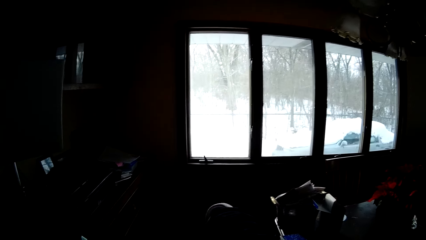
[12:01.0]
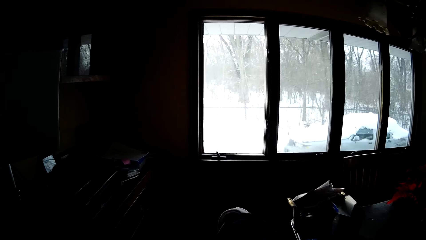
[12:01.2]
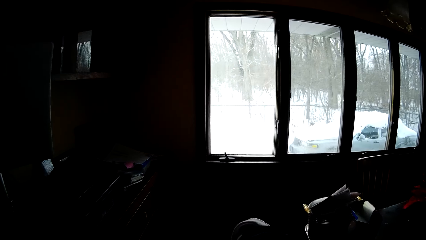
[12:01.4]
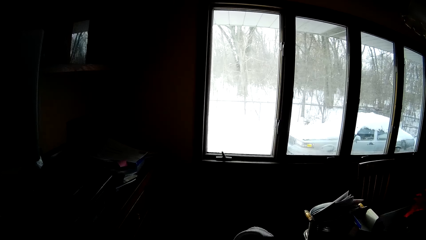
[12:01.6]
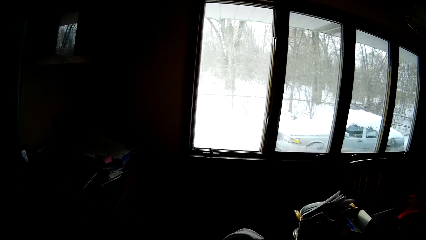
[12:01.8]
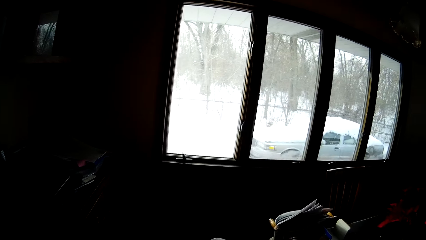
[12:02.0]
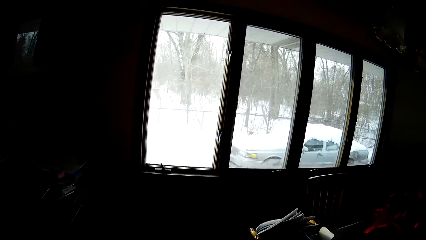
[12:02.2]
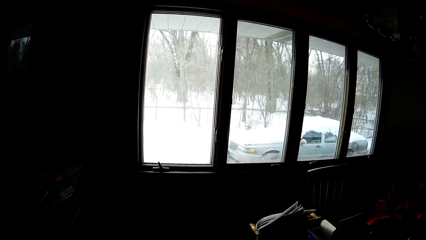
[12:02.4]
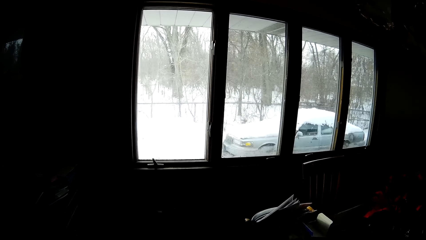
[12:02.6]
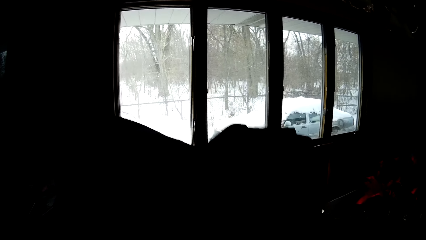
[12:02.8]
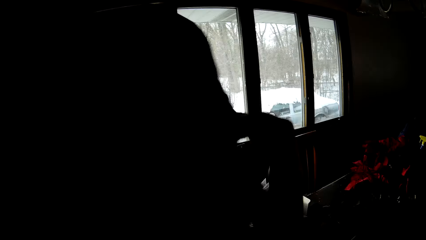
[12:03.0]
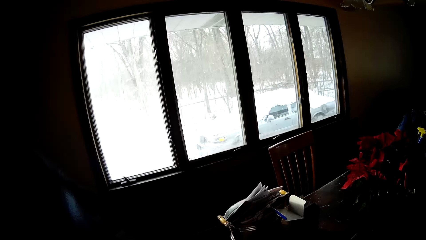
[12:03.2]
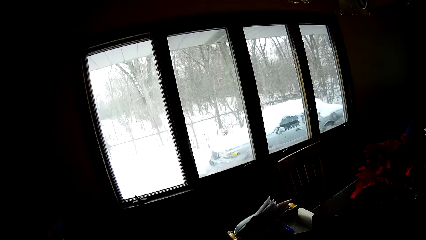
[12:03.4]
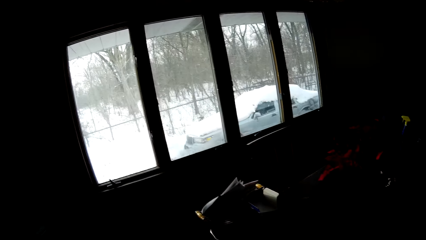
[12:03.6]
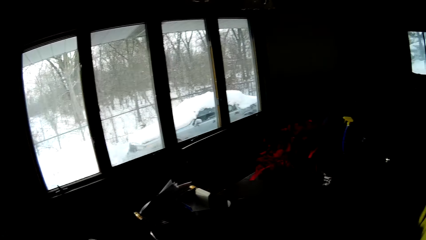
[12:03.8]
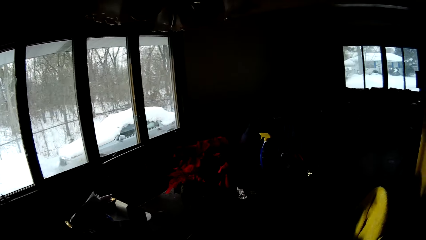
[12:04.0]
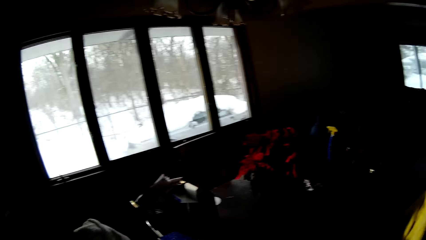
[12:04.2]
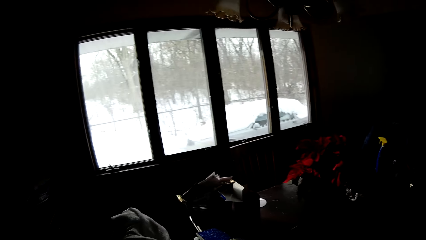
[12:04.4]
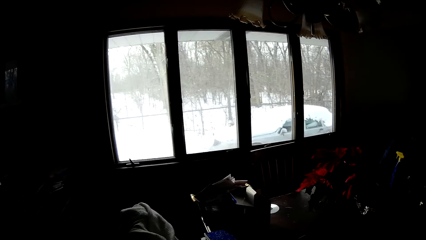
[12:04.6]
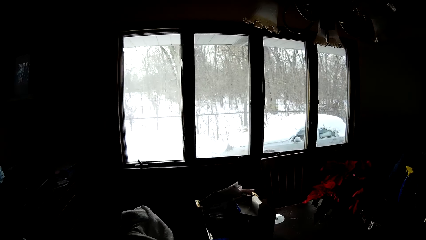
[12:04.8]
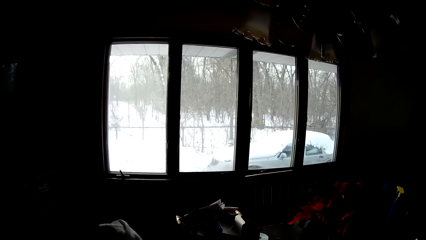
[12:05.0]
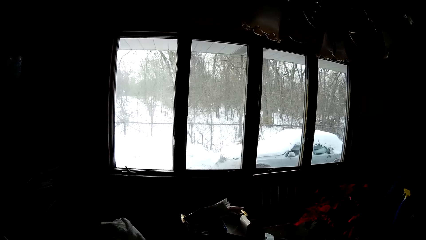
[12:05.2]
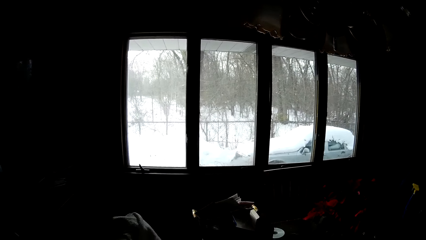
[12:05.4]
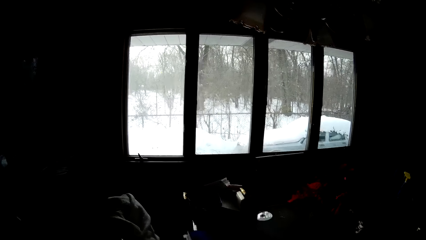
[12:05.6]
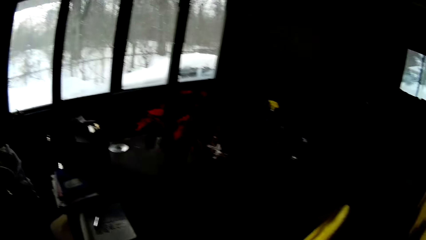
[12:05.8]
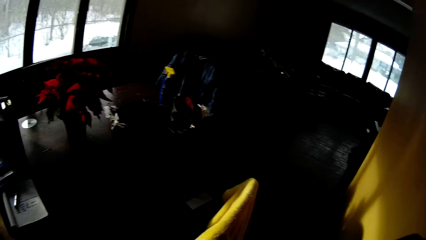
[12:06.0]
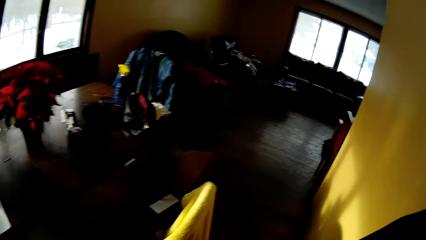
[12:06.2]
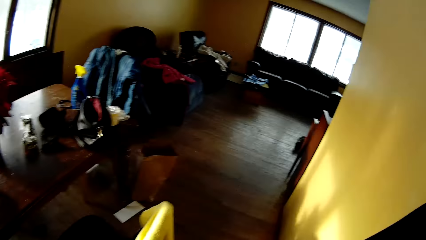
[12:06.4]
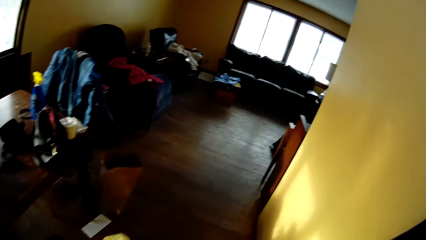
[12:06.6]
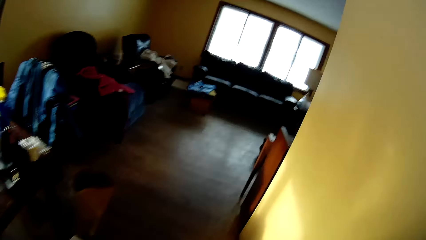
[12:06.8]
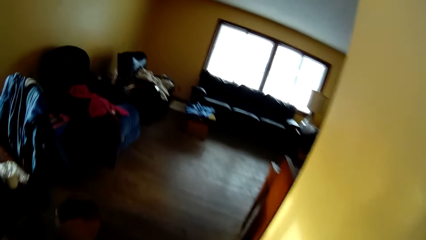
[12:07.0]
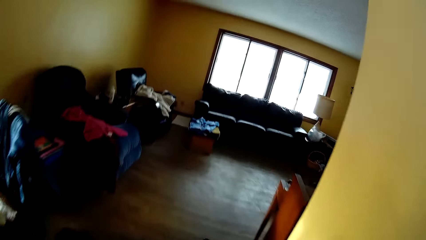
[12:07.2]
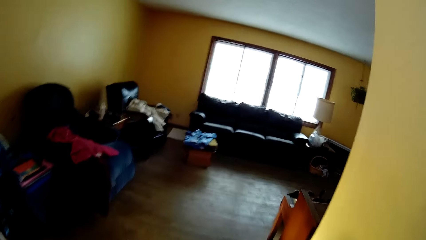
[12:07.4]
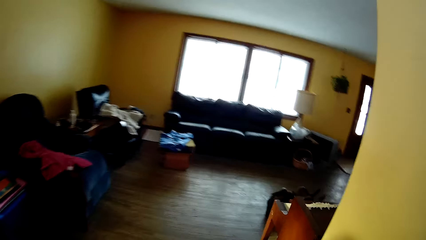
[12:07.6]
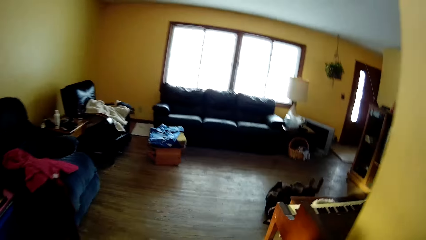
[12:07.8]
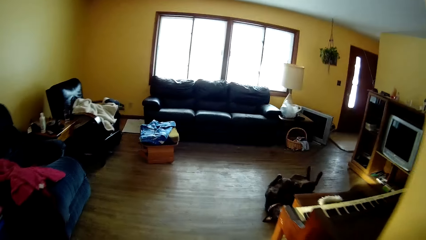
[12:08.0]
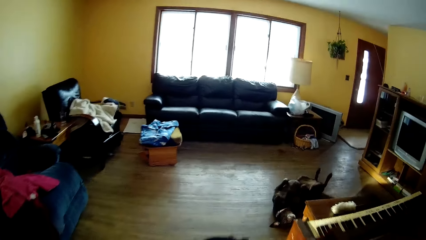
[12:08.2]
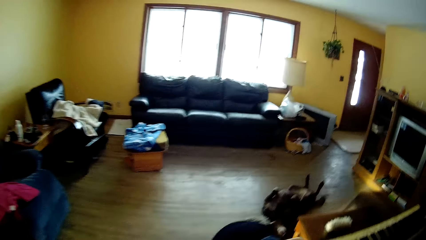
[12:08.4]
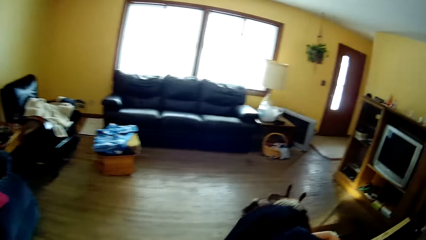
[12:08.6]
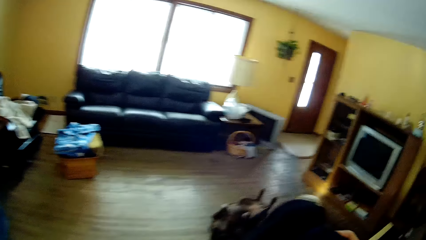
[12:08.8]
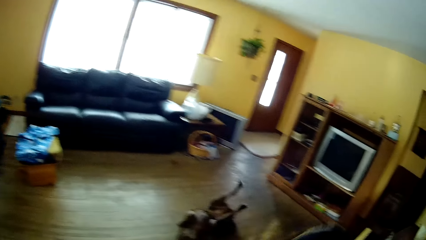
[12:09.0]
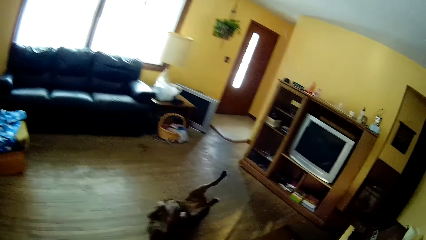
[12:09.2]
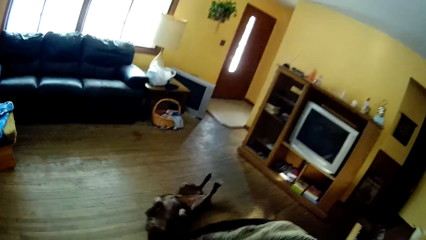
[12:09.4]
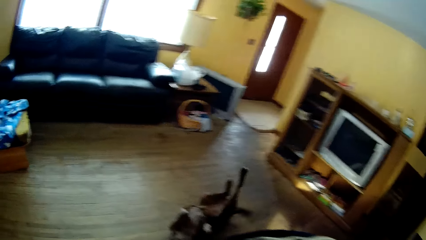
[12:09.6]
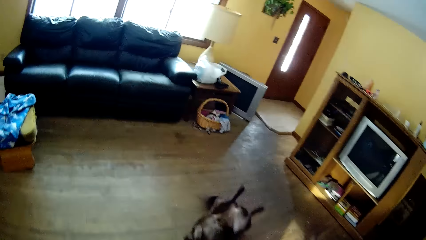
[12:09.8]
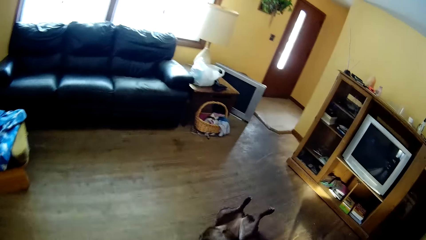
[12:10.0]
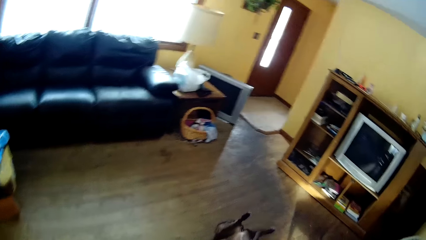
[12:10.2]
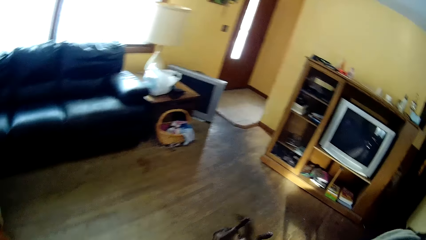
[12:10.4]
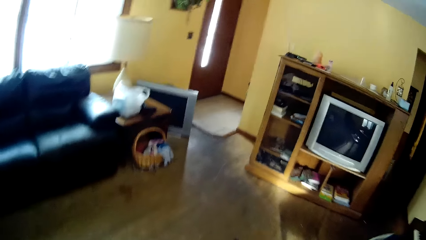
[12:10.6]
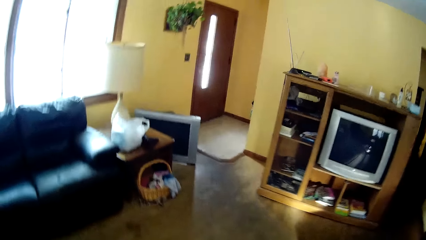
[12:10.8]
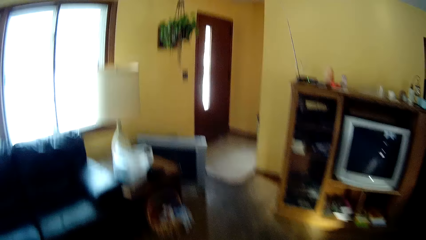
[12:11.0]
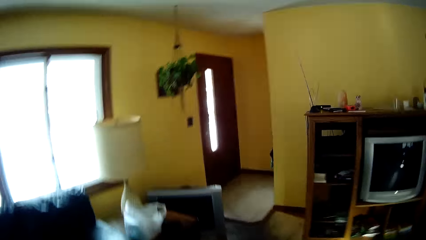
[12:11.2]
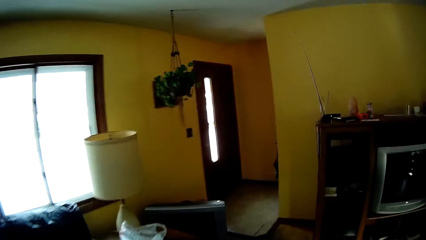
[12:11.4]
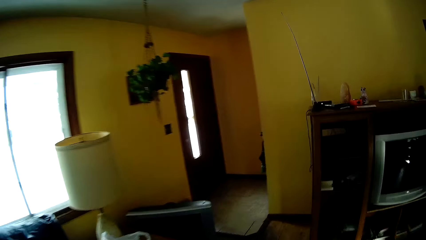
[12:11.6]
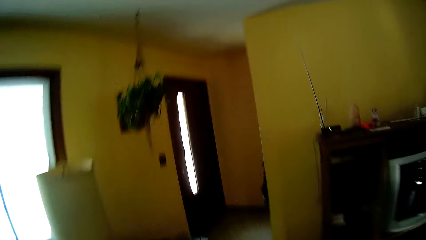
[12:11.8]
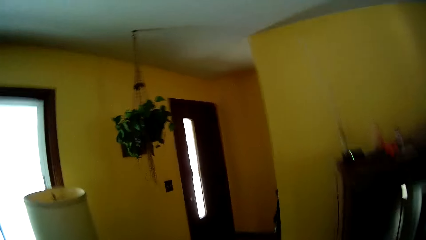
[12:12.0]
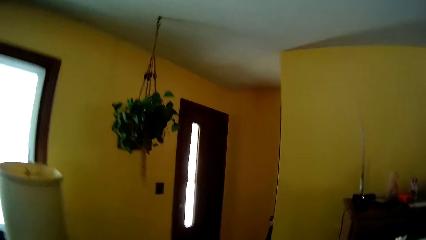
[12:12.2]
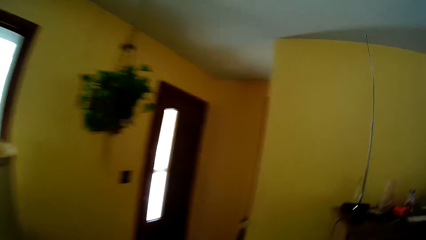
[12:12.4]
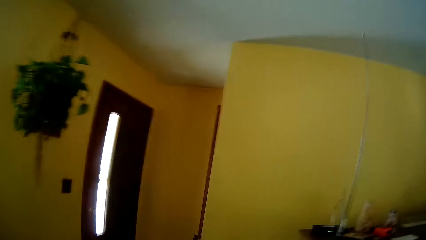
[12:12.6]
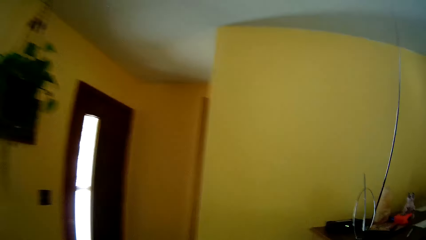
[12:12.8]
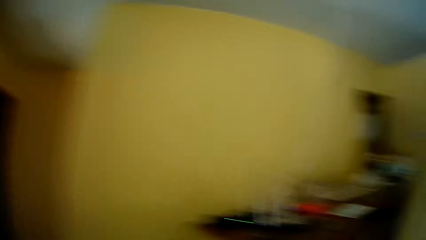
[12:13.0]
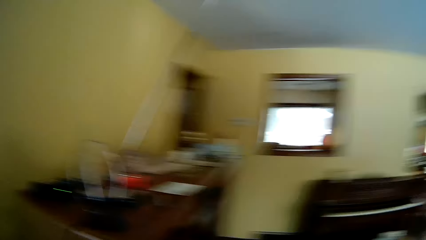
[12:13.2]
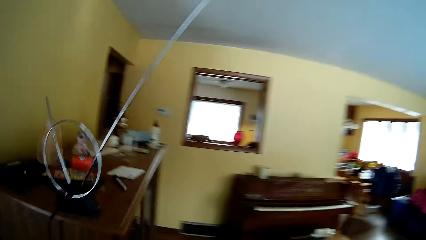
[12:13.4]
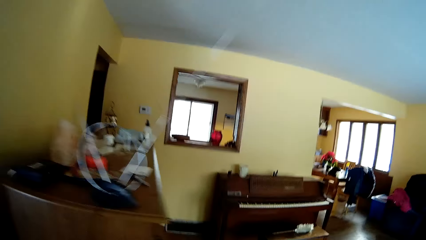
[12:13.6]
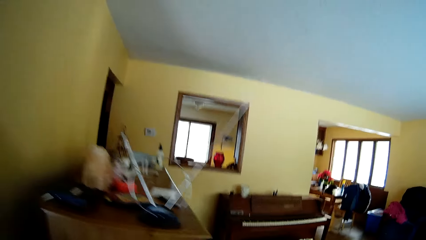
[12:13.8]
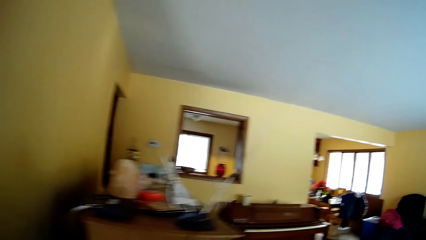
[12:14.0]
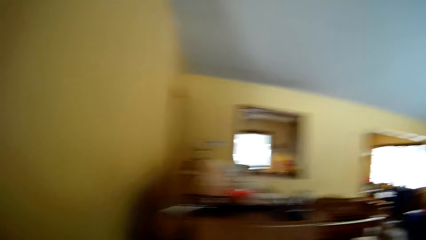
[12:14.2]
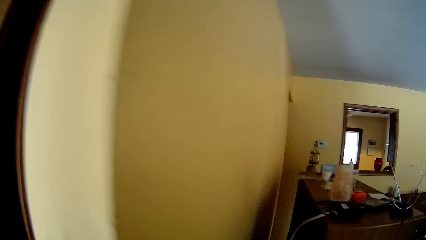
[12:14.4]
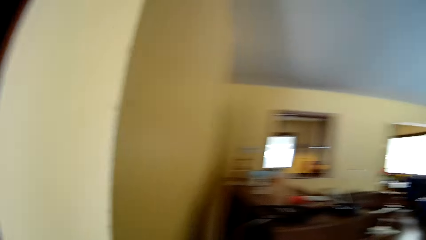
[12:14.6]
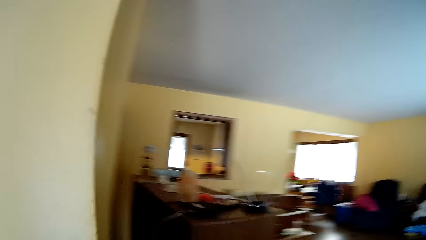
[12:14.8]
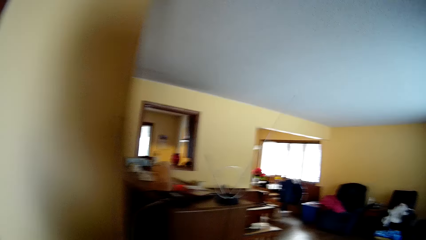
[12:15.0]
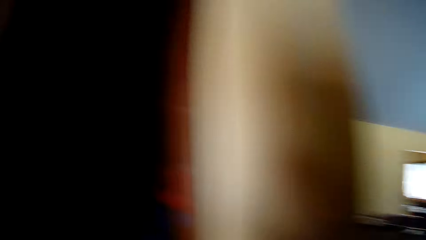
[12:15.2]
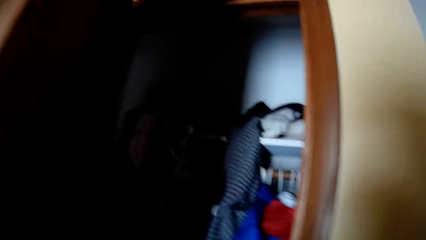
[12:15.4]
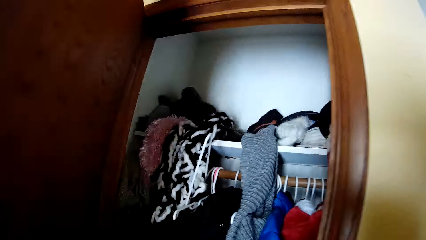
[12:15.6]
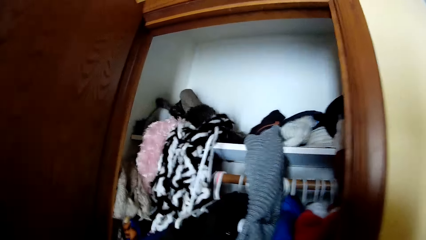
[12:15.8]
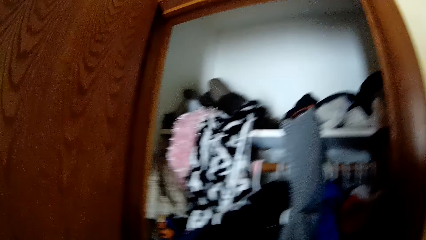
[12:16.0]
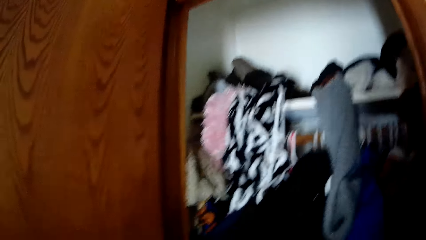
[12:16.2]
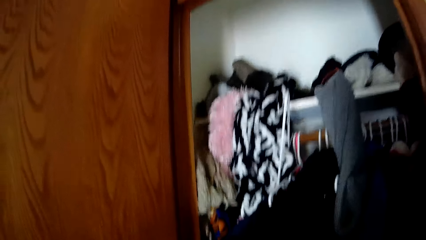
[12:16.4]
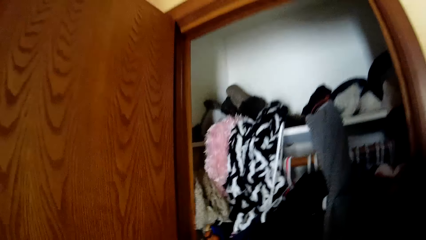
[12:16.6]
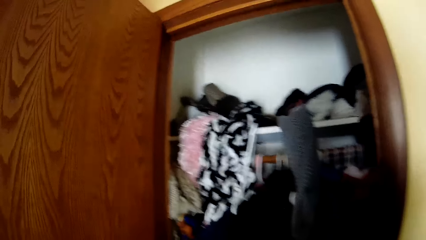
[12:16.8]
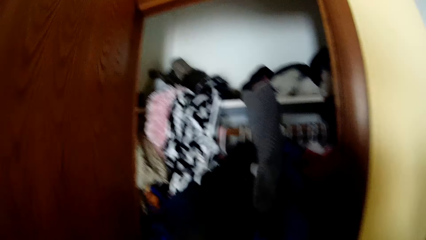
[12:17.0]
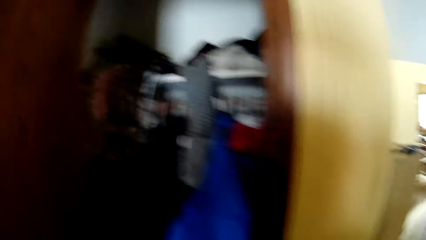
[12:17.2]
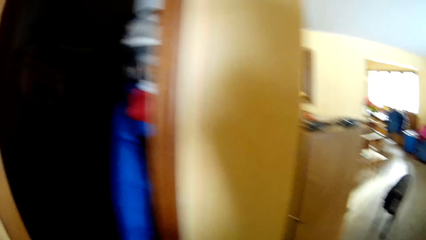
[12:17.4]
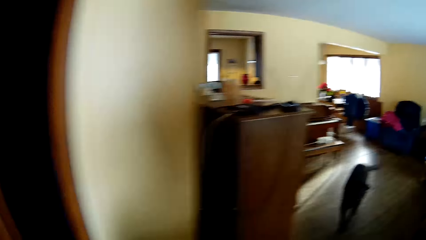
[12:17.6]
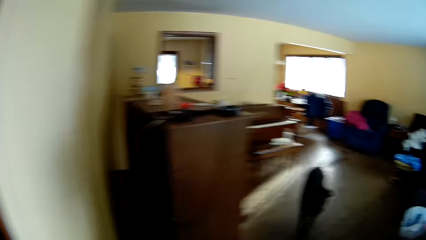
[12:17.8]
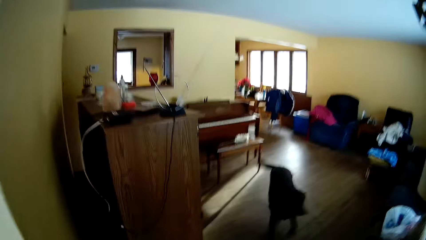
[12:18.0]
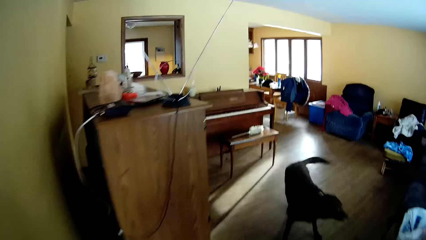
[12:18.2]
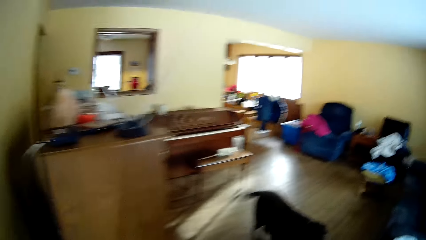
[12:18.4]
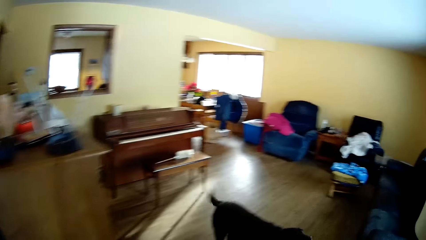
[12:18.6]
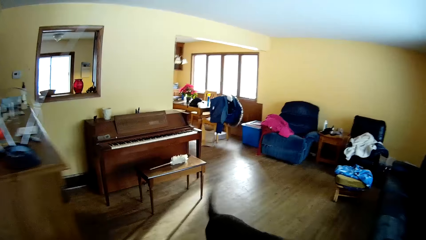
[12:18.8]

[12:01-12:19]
The camera wearer adjusts a shirt on a chair with his left hand. He raises his hands. He looks around the house. He looks around the window. He walks out of the dining room into a sitting room. He moves around the house. He looks around the house. He opens a cupboard with his left hand. He closes the cupboard with his left hand.
